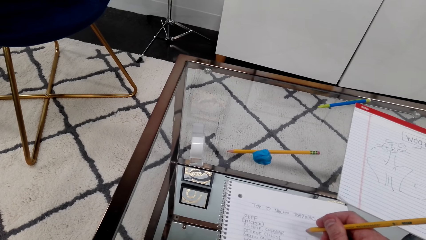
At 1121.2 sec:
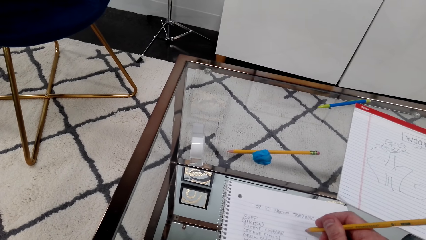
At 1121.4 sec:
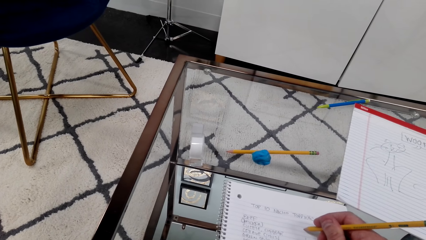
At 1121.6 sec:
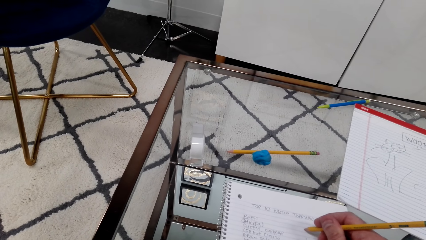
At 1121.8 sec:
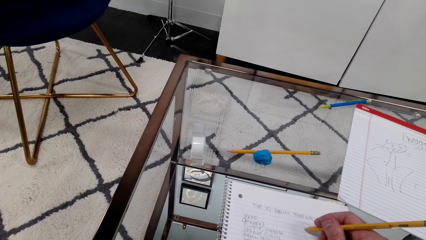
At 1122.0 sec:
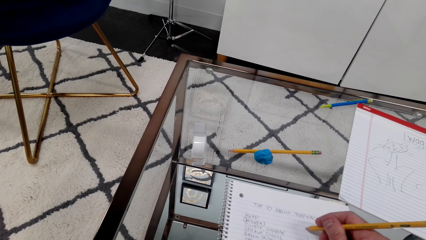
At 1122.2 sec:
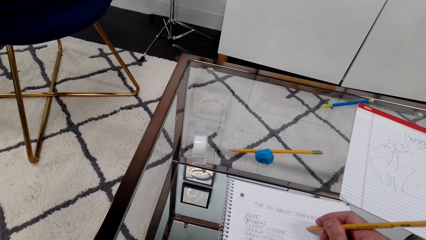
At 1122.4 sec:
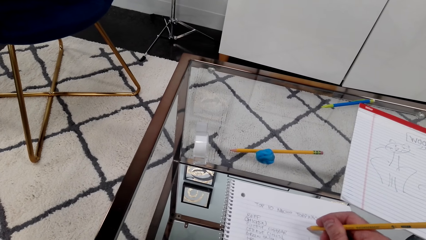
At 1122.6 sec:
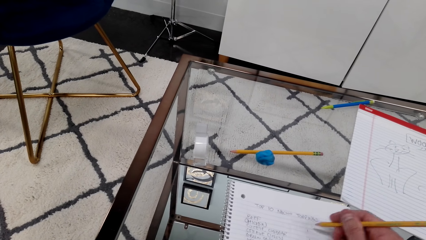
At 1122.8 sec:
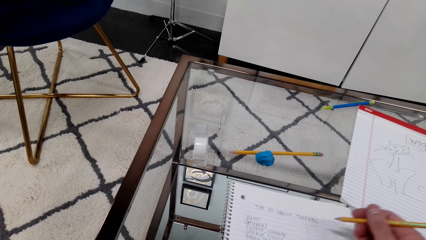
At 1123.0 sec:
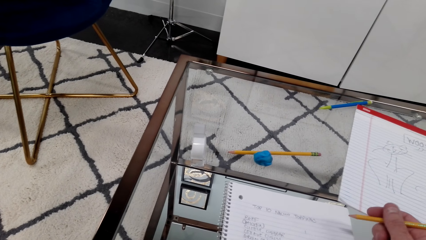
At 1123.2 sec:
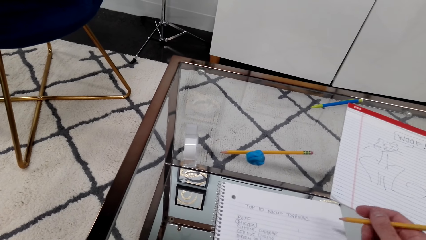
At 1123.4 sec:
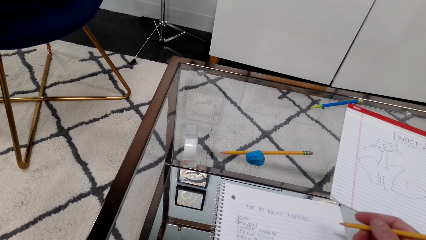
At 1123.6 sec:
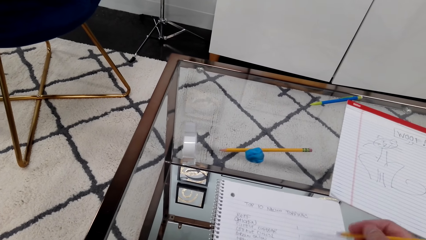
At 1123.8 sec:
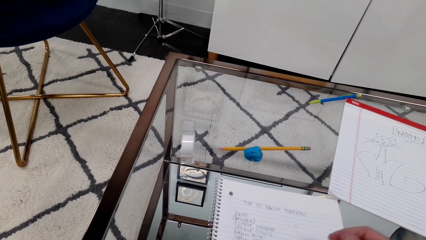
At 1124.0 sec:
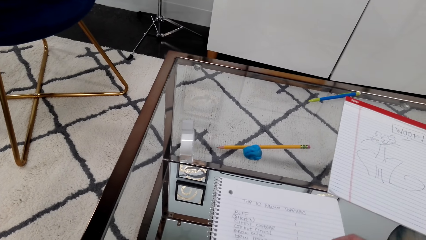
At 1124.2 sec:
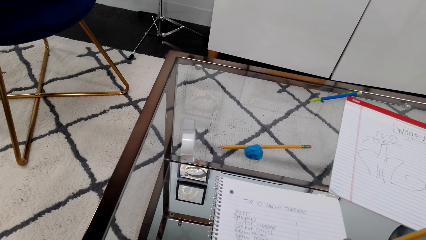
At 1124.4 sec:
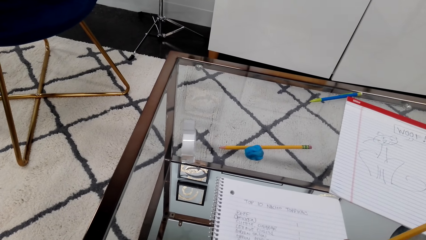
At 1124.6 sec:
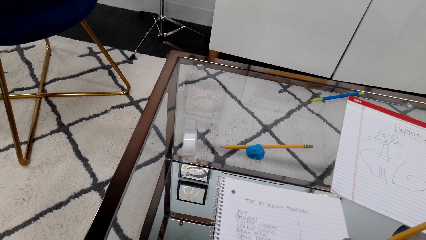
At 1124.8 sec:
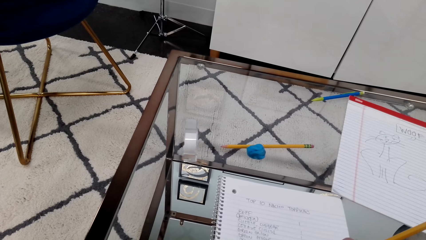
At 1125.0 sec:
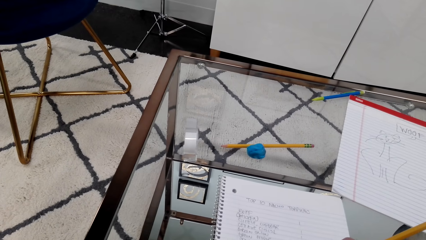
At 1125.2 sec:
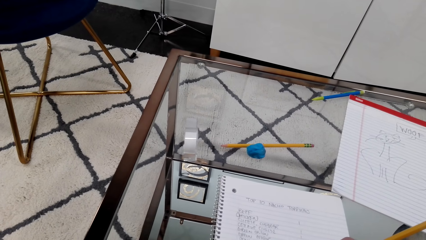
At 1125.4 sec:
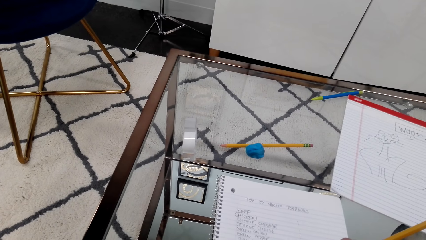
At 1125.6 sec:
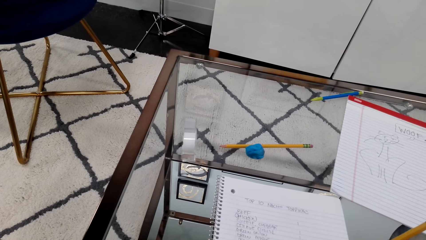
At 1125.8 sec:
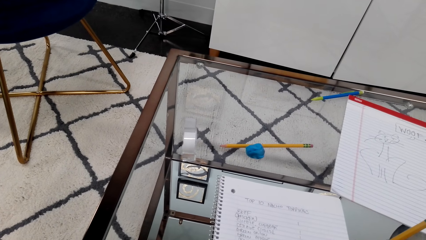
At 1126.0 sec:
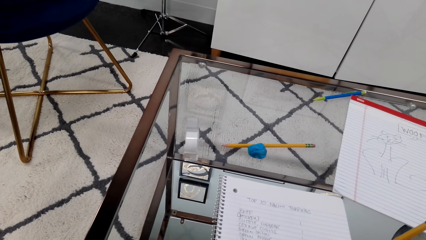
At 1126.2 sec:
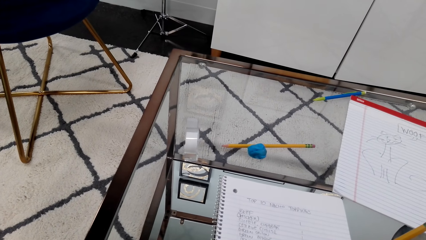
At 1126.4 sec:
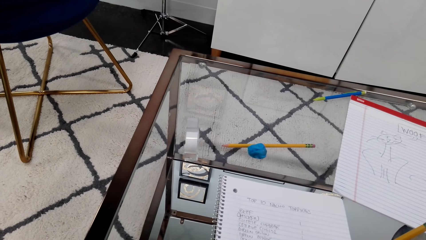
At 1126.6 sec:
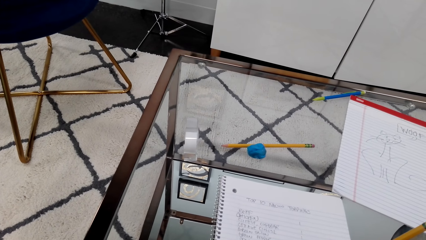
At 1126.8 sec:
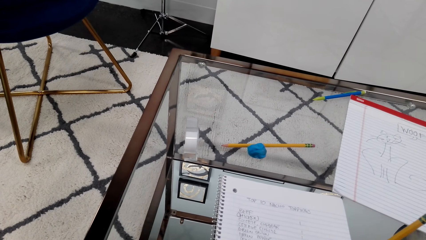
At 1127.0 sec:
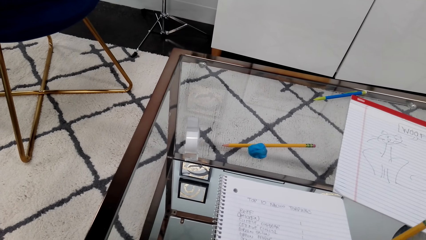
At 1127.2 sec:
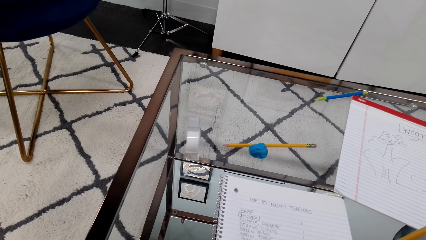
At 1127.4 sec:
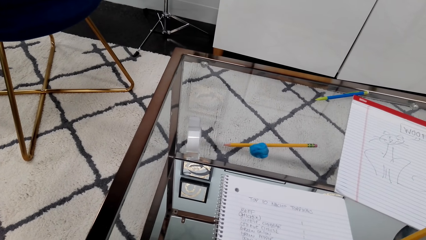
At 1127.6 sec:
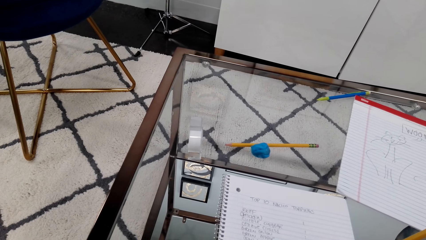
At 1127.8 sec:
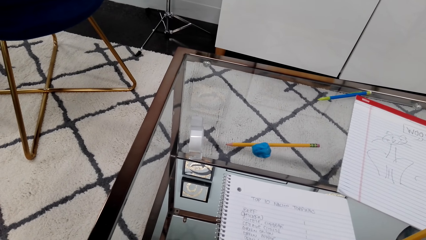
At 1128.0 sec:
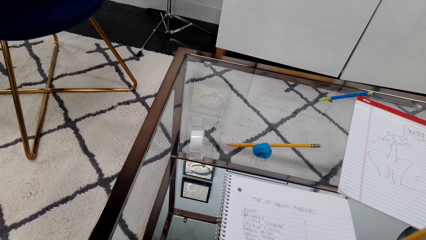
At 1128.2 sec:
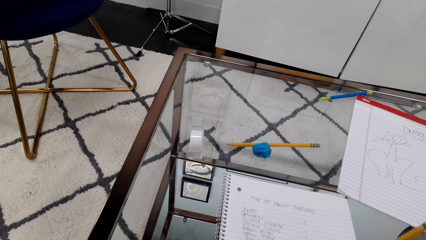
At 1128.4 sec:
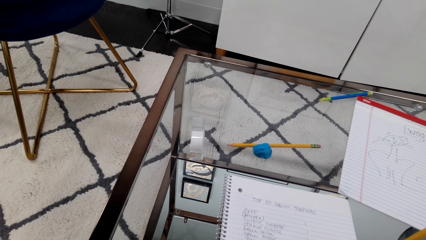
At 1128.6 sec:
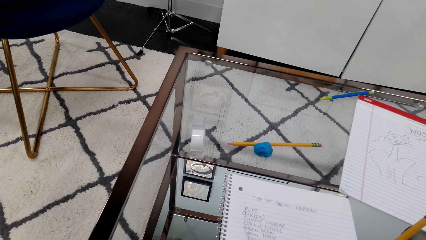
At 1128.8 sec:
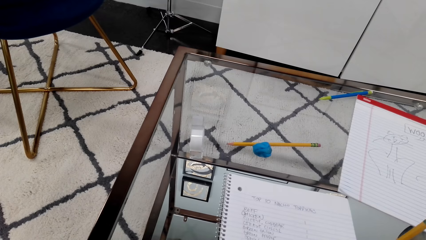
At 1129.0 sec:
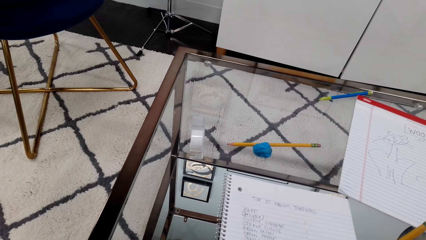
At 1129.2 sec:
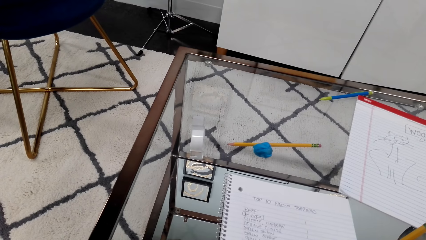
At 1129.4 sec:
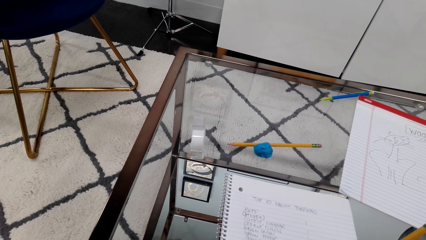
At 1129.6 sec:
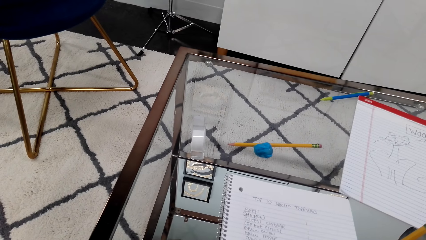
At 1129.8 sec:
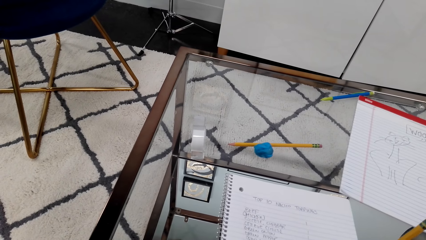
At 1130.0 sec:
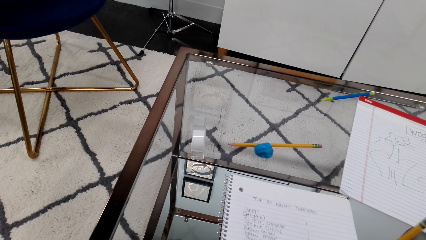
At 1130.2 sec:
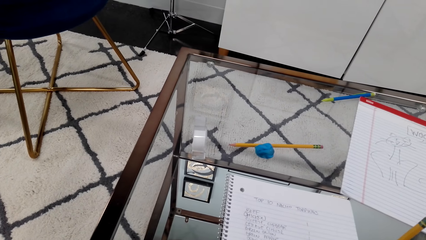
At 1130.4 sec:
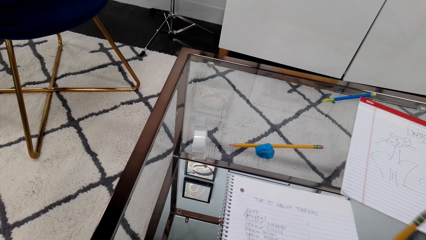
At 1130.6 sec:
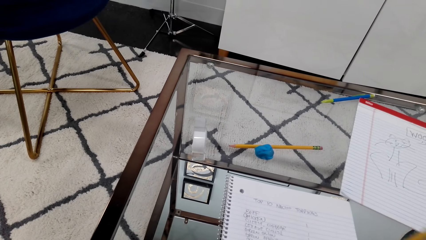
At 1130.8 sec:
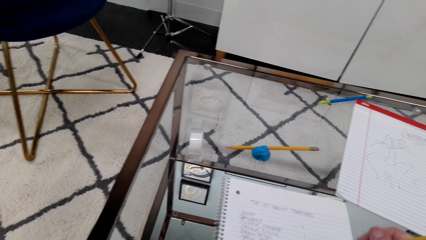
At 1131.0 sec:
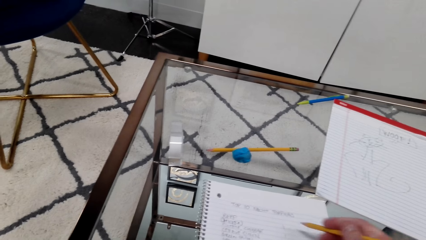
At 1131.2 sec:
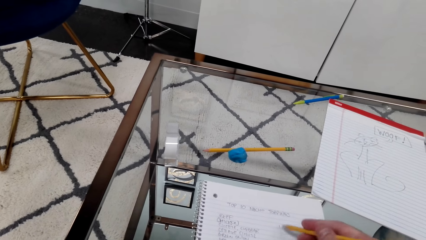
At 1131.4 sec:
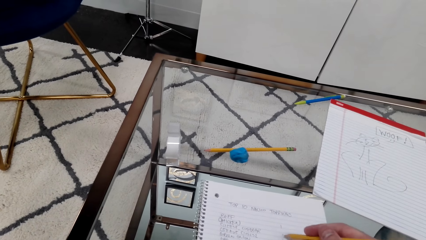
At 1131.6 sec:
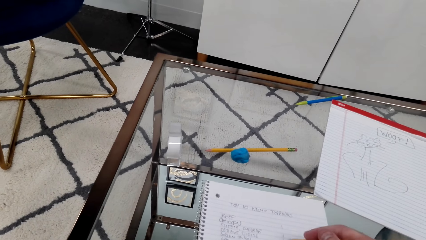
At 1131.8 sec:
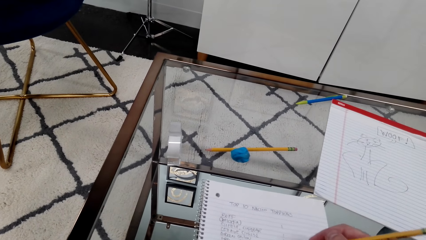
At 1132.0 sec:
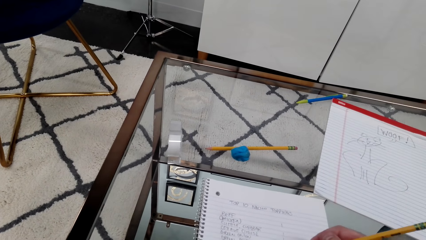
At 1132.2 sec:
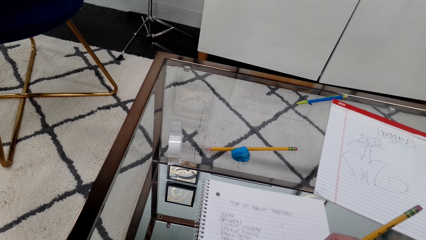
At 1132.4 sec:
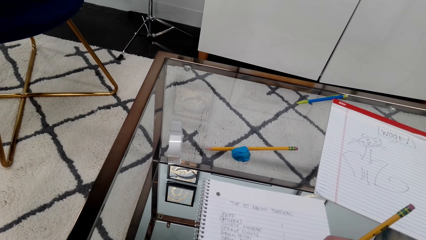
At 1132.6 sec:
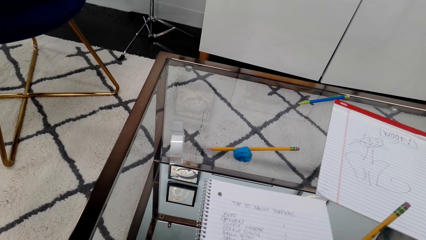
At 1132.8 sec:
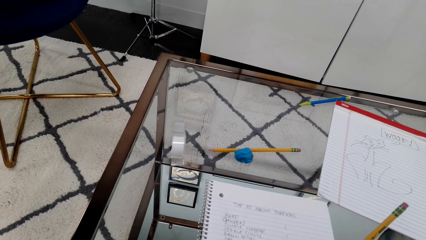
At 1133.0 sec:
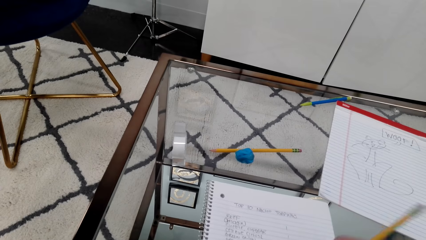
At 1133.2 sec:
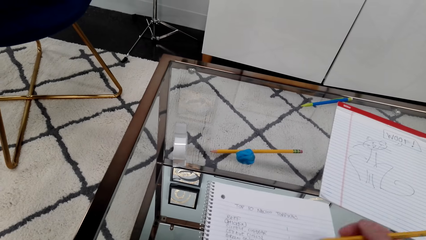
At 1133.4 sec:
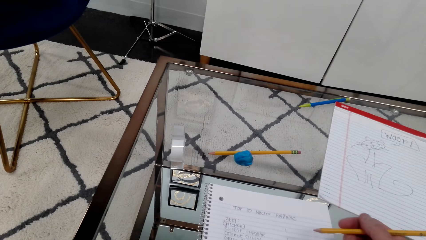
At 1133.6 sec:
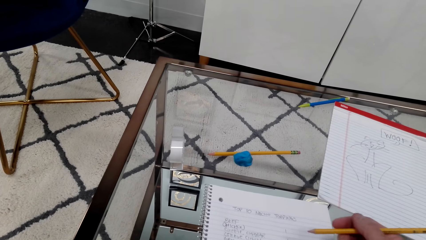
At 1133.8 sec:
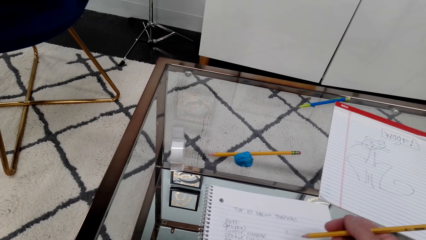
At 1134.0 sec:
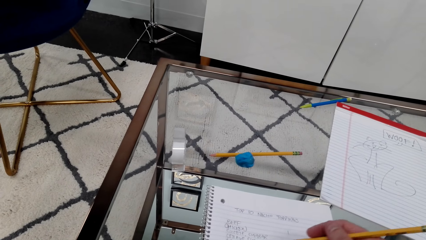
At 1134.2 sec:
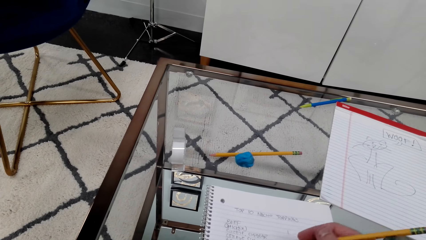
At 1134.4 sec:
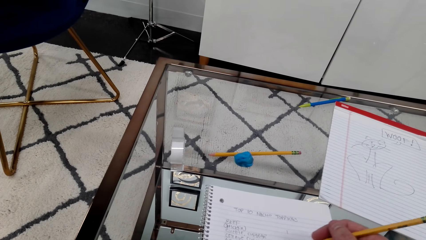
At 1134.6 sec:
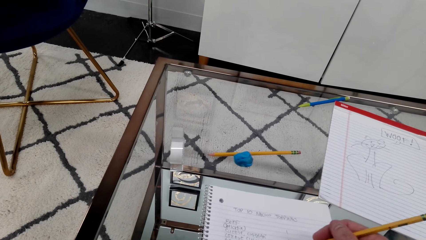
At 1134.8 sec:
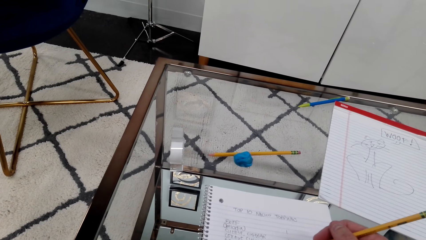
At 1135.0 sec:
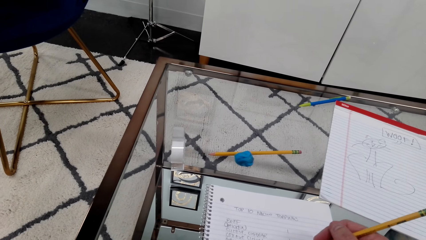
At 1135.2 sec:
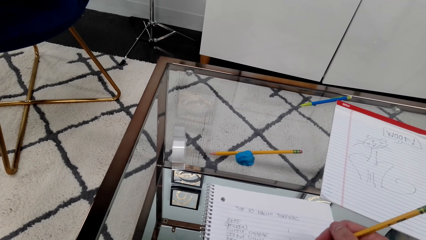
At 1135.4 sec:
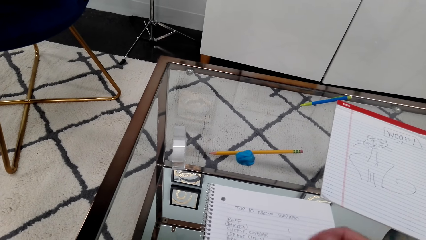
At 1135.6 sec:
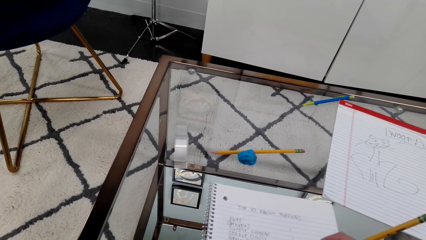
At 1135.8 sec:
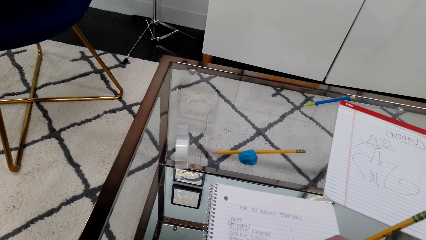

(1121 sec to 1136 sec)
The camera wearer stops writing. They write on the book.
